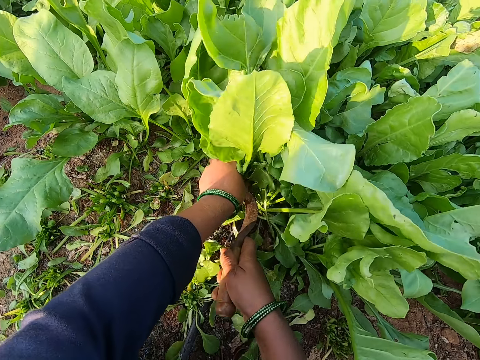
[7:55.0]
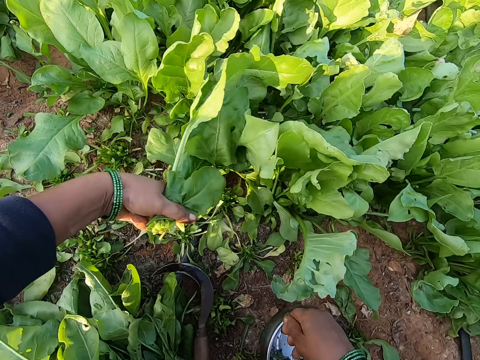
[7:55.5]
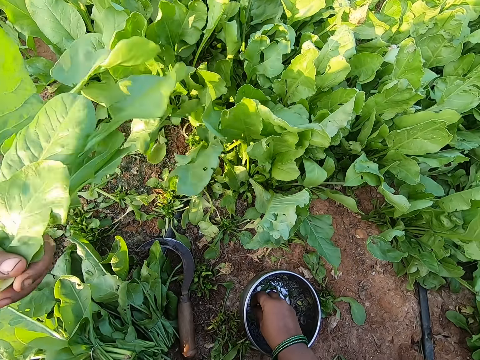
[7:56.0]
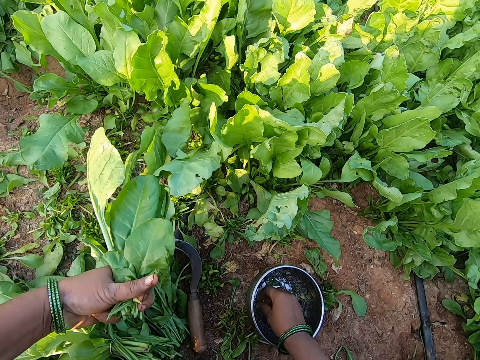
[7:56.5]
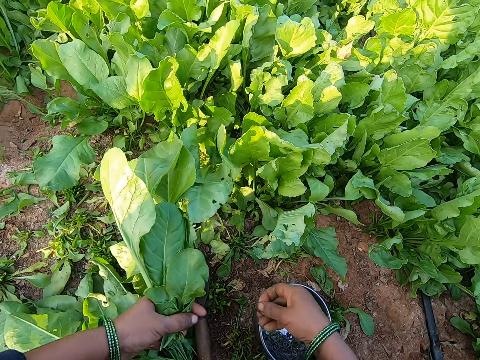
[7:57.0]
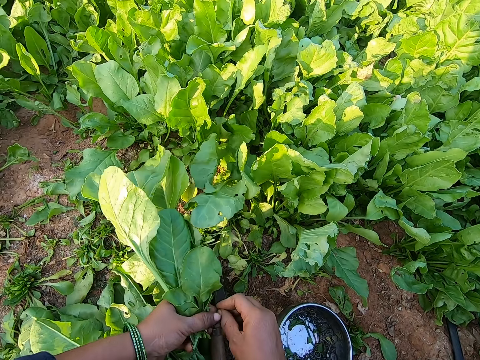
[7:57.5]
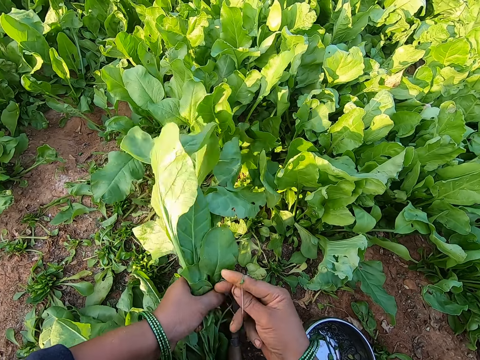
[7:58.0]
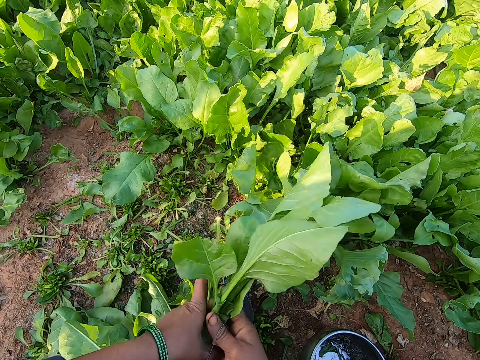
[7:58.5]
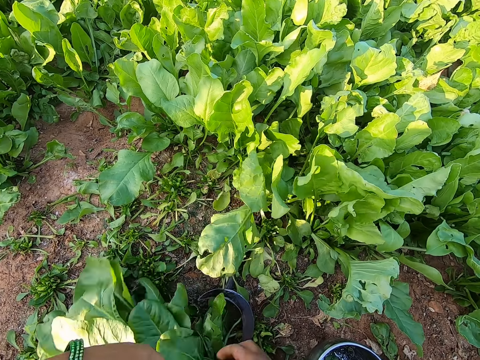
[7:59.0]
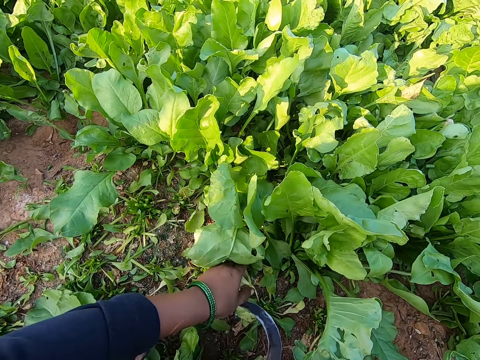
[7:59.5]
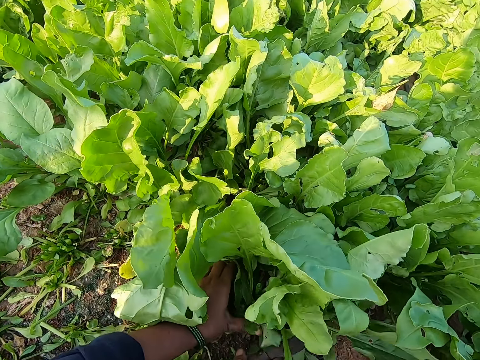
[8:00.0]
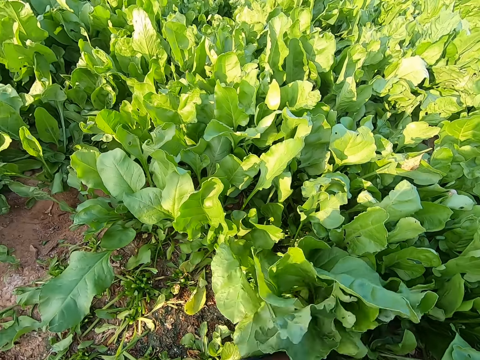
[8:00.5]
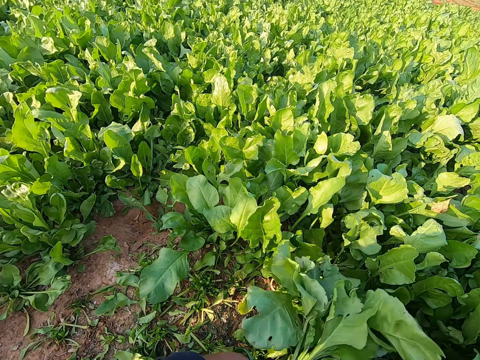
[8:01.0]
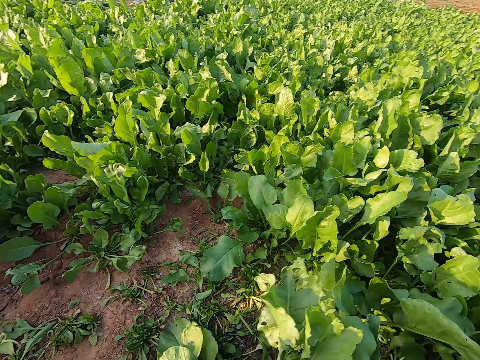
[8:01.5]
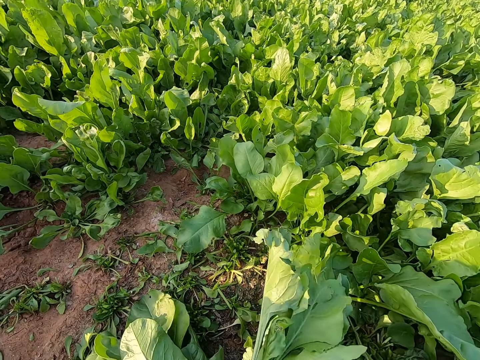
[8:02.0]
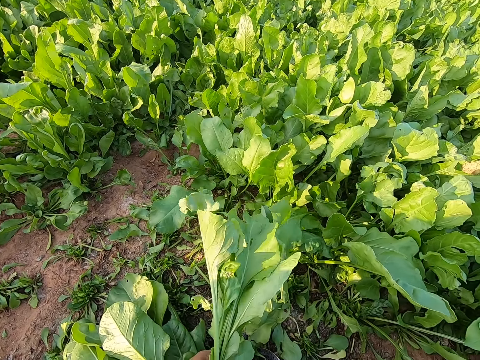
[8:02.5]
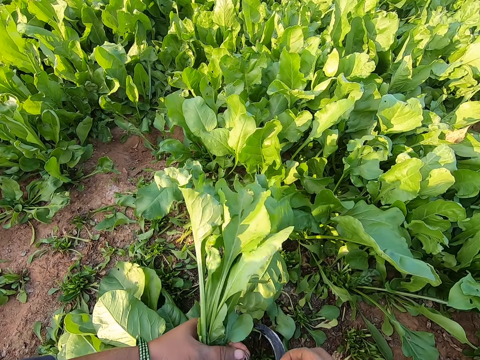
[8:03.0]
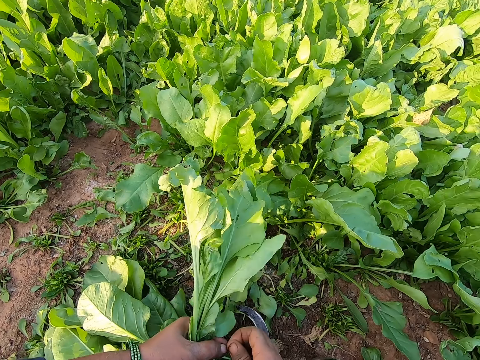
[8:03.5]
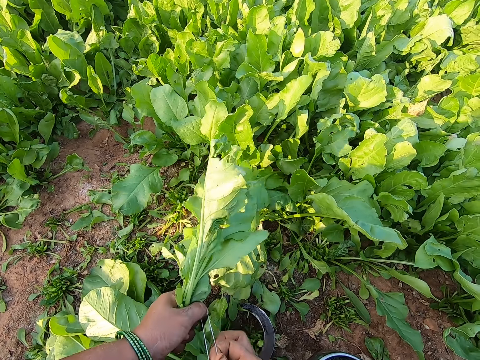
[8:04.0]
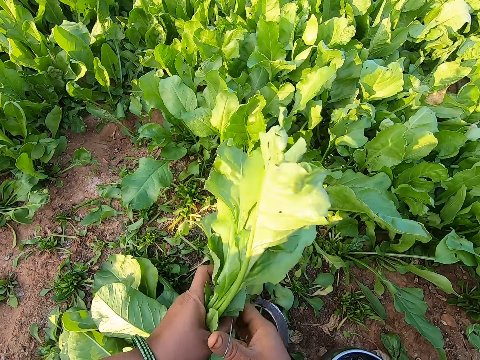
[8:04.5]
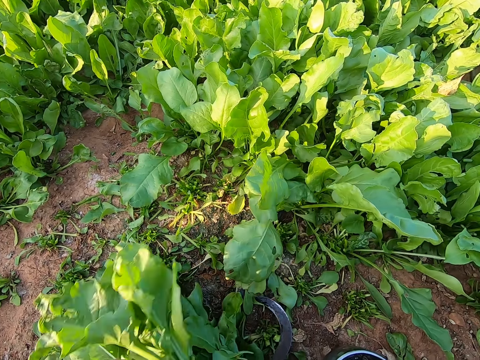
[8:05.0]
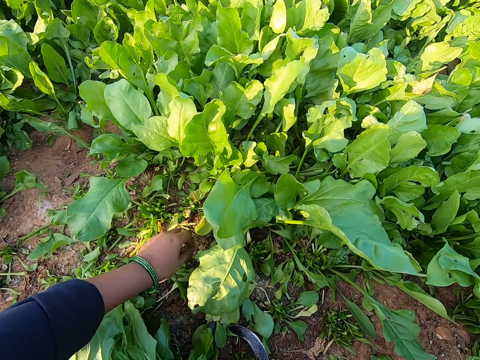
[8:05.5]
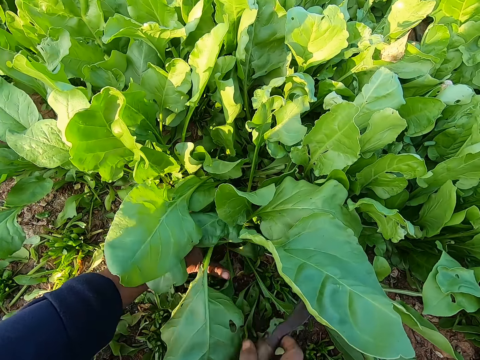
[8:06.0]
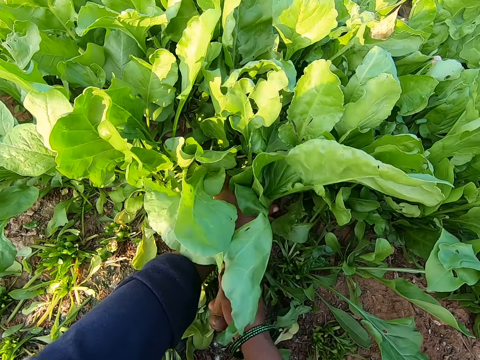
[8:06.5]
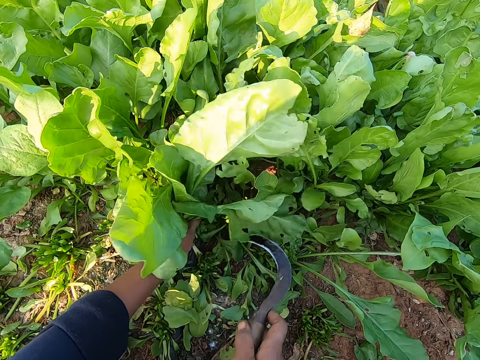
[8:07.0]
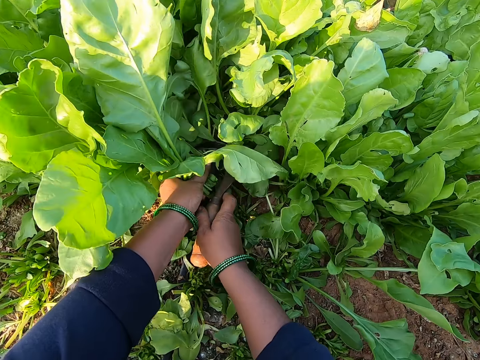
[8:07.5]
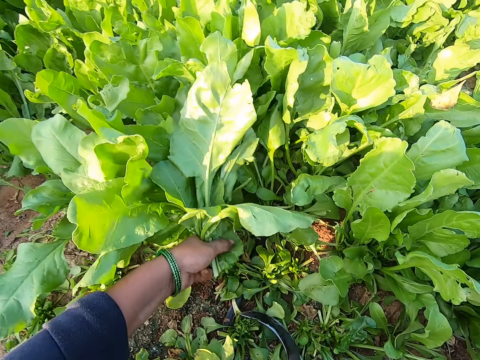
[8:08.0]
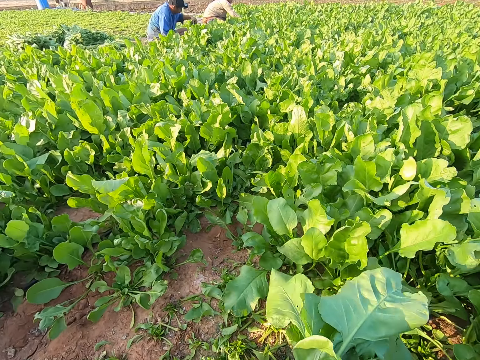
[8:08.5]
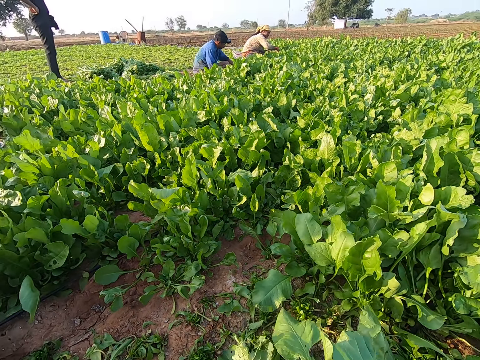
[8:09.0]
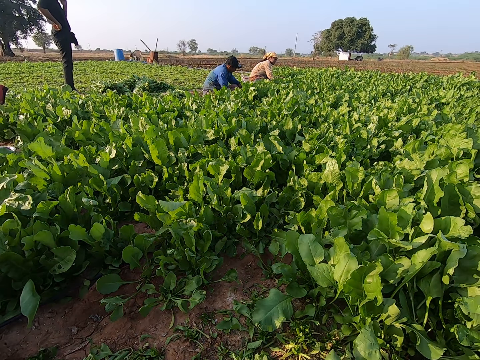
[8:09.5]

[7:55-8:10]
The camera wearer drops the knife on the ground with her right hand. She picks a rubber band from the bowl with her right hand. She ties the leaves or spinach with the rubber band in both hands. She holds the rubber band with both hands. She drops the leaves on the ground with her right hand. She picks the knife from the ground with her right hand and grabs some leaves on the ground with her left hand. She holds the spinach with her hand. She cuts the leaves on the ground with the knife in her right hand. She ties the leaves with a rubber band in both hands. She drops the leaves on the ground with her right hand. She picks the knife from the ground with her right hand and grabs some leaves on the ground with her left hand. She holds the spinach with her hand. She cuts the leaves on the ground with the knife in her right hand.

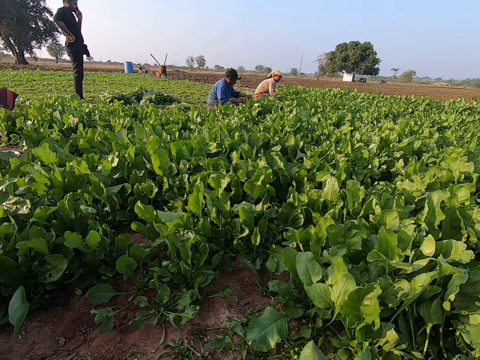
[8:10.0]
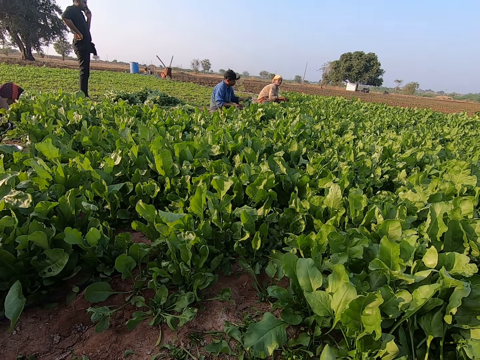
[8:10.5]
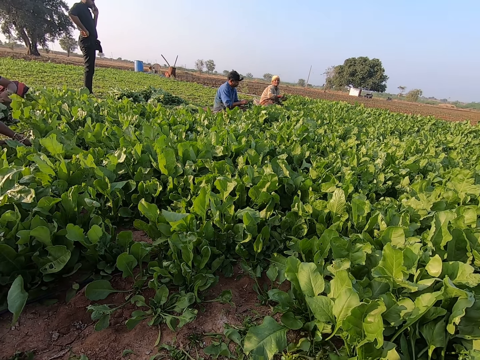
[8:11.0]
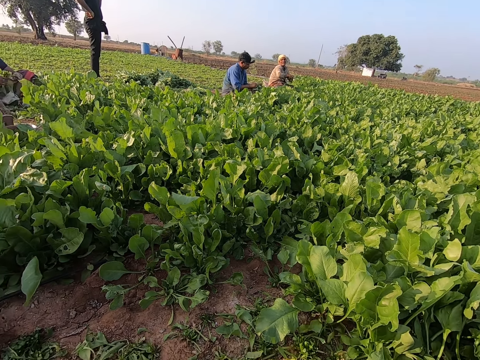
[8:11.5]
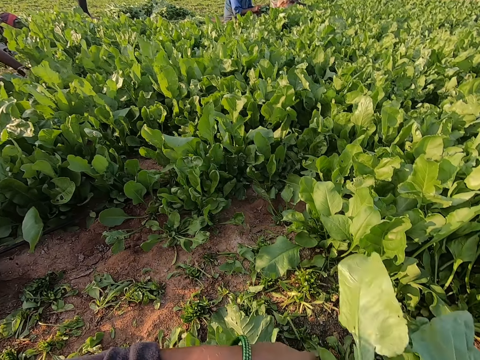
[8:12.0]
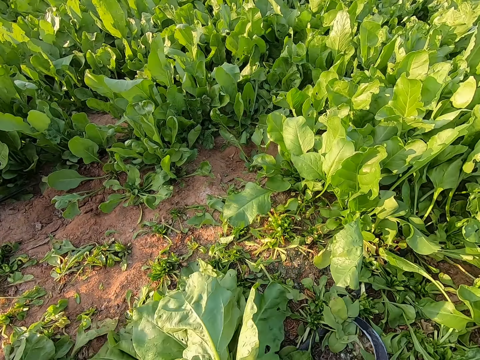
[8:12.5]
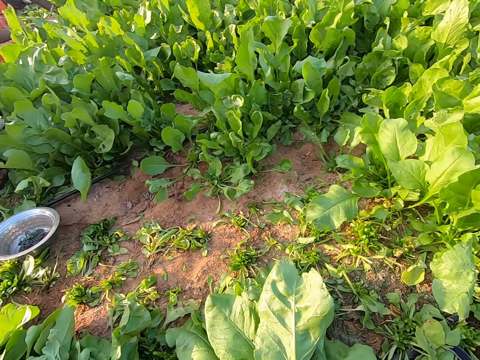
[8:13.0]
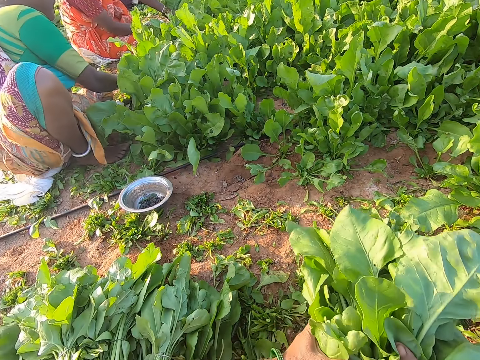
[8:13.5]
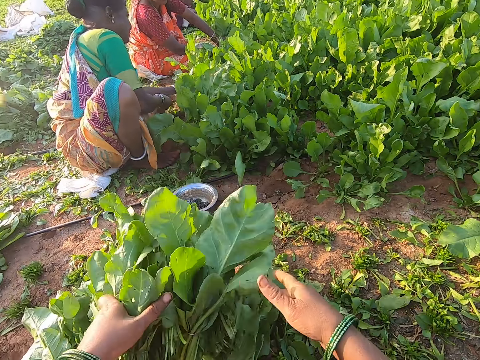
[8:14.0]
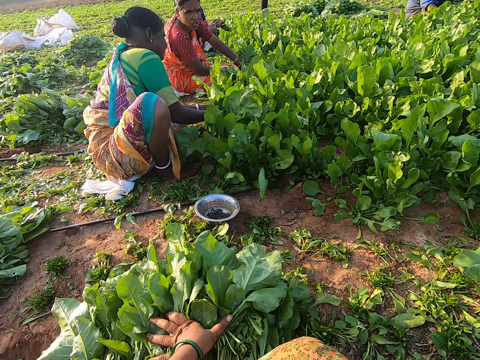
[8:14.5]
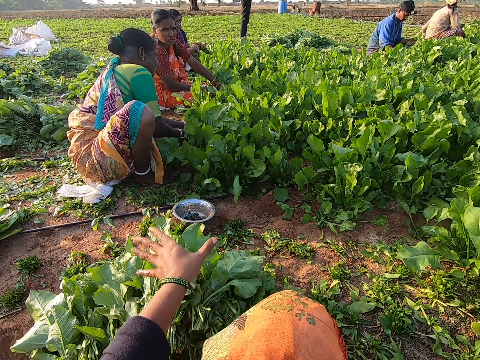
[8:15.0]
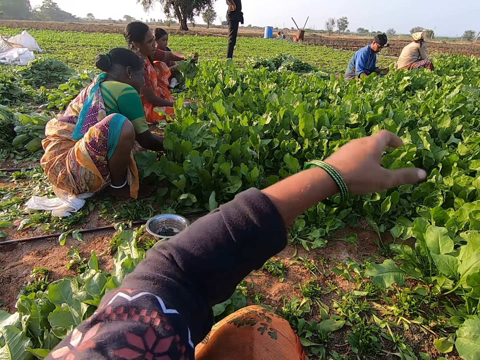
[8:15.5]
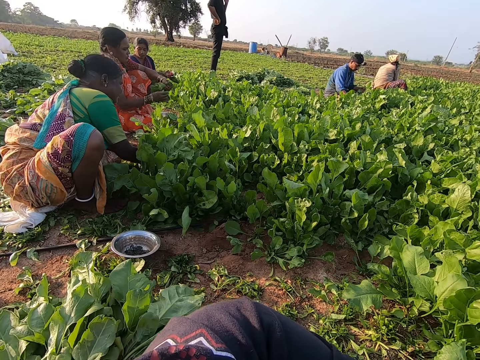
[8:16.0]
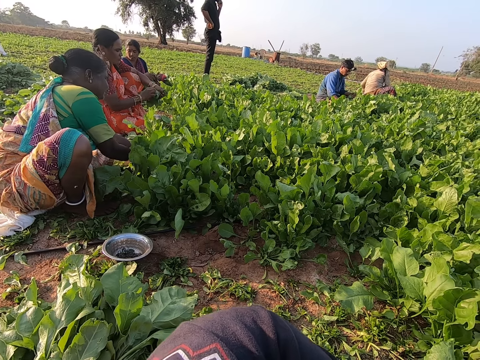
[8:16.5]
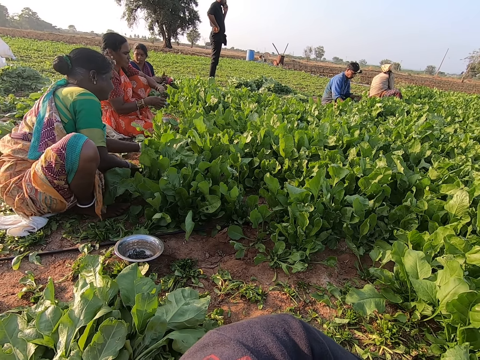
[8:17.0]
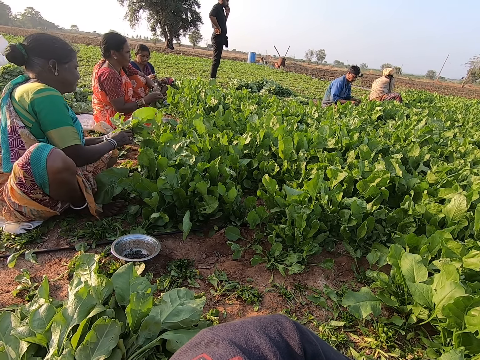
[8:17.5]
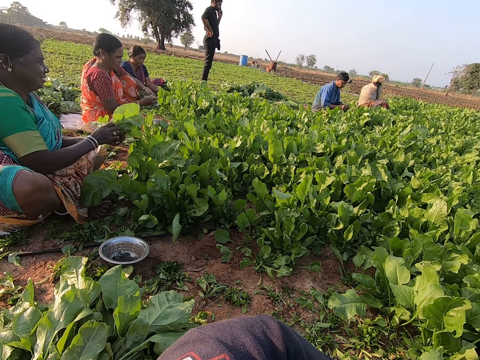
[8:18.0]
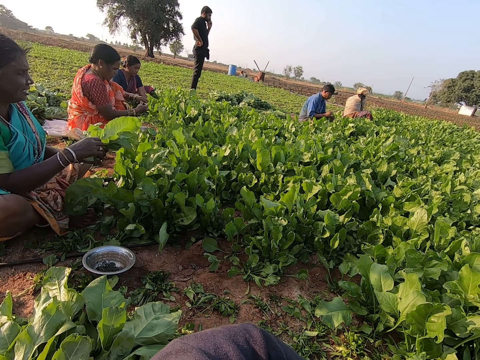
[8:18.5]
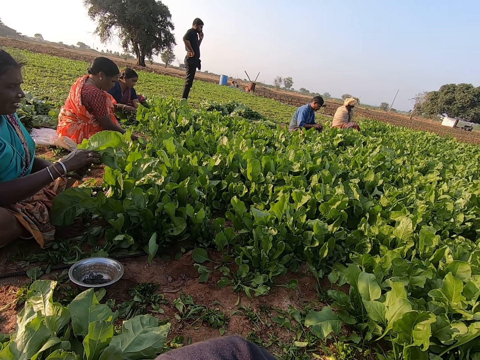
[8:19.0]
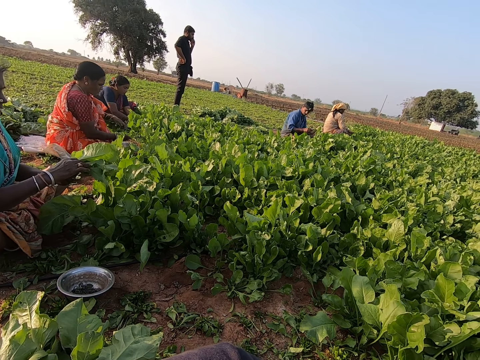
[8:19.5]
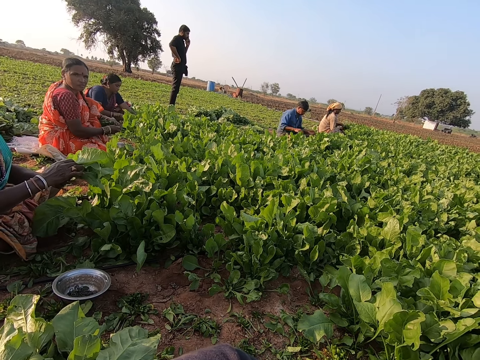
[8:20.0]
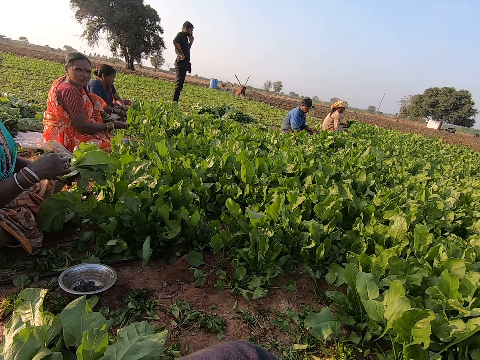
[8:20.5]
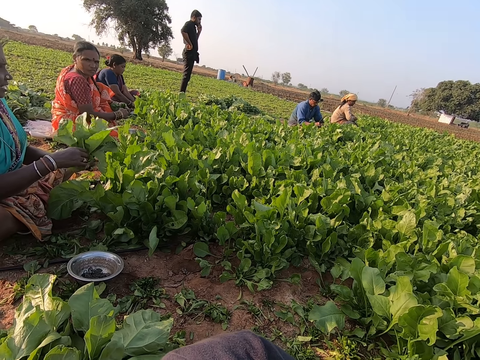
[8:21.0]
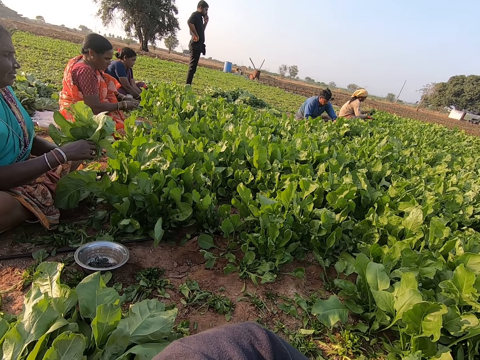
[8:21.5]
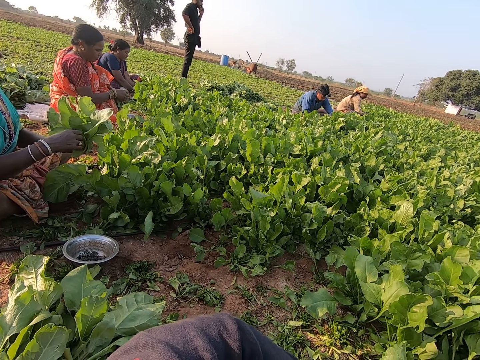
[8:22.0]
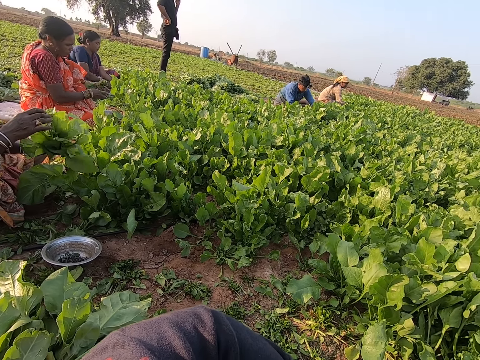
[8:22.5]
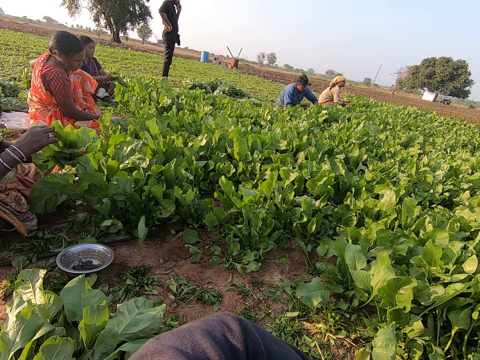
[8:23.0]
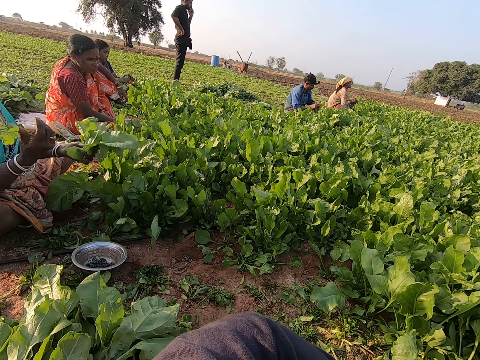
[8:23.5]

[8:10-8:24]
The camera wearer drops the leaves or spinach on the ground with her right hand. She picks the leaves from the ground with both hands. She drops the leaves on the ground with both hands. A woman holds some leaves in her left hand. The camera wearer gestures her hand. Another woman holds some leaves in her left hand. The other woman removes some leaves from the leaves in her left hand with her right hand. The other woman pulls the spinach.
